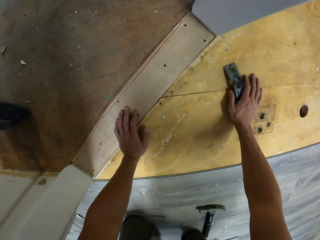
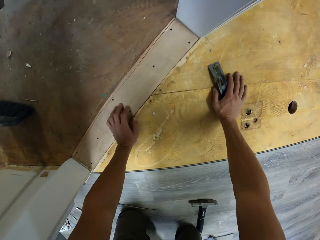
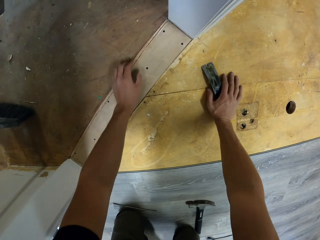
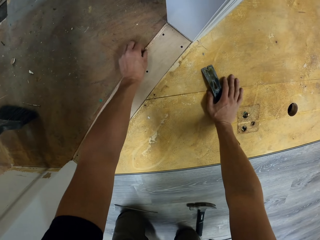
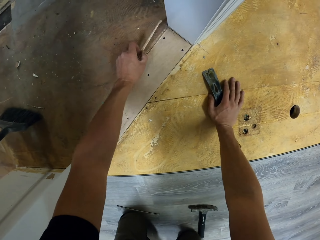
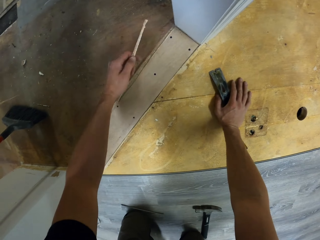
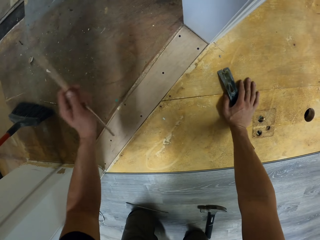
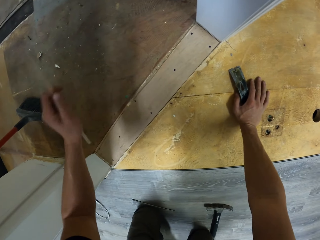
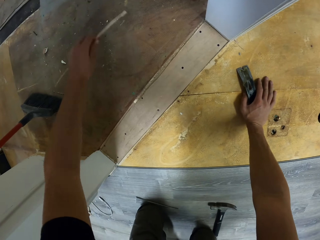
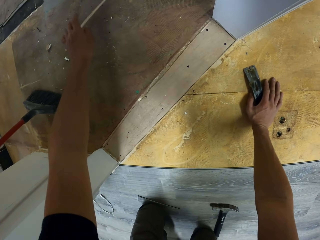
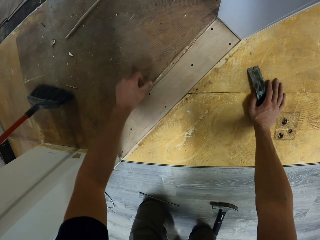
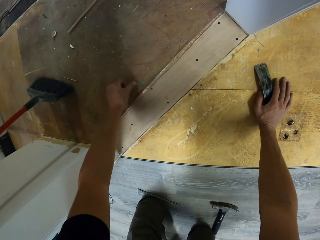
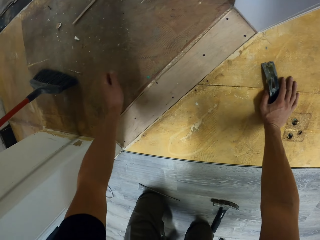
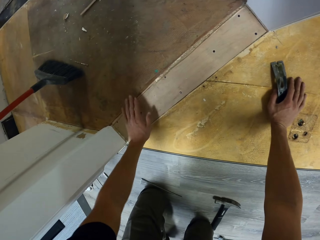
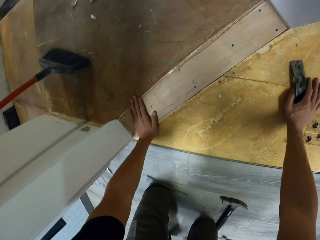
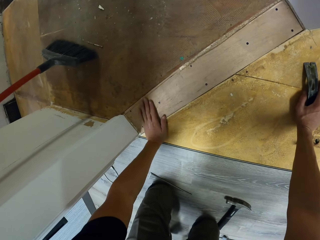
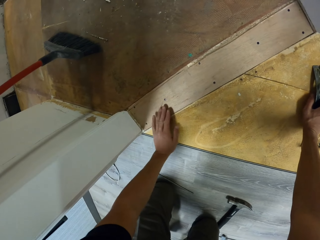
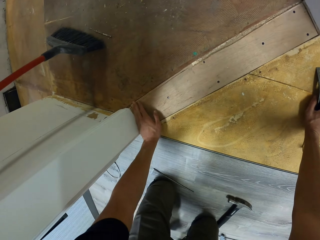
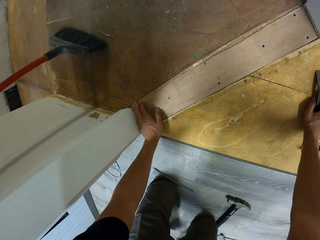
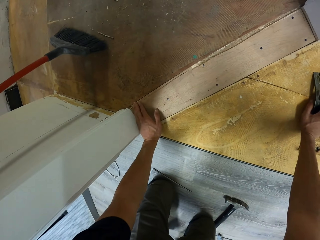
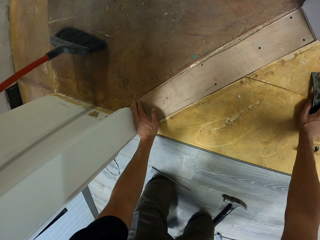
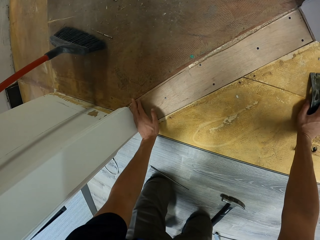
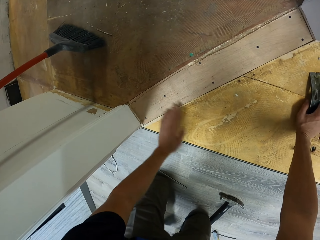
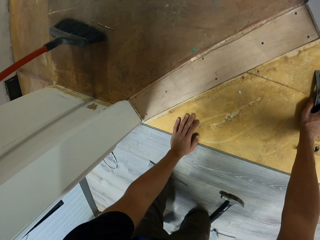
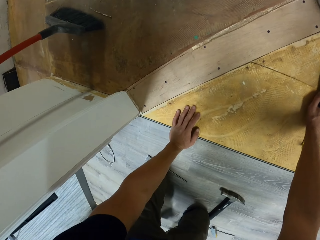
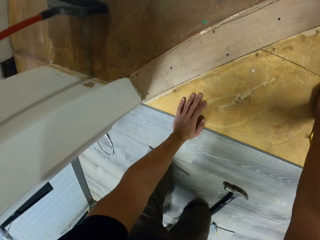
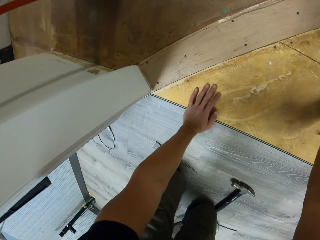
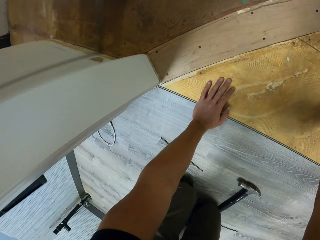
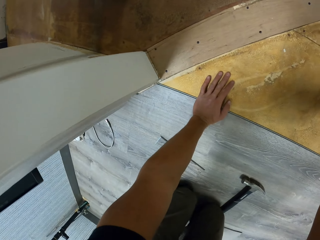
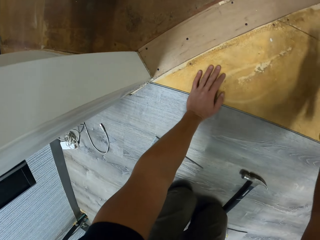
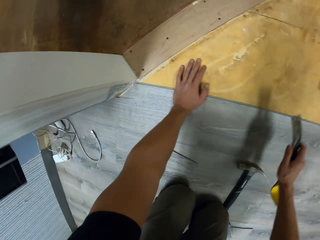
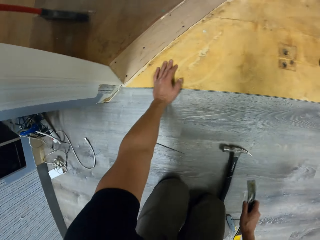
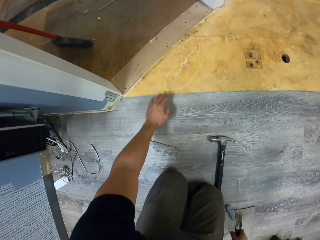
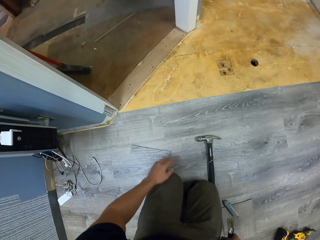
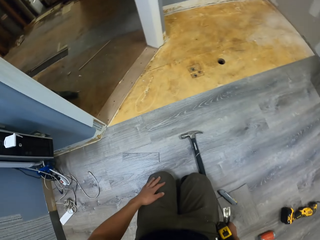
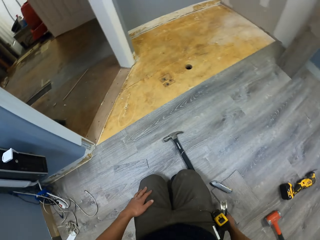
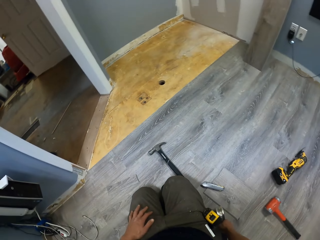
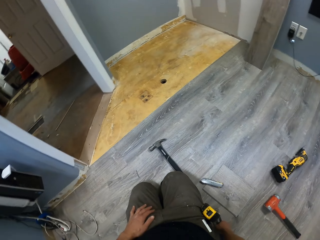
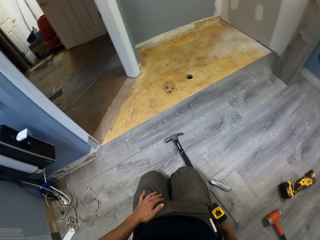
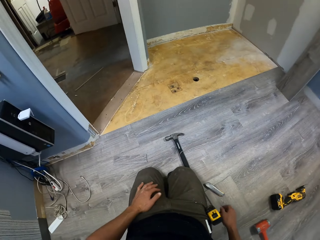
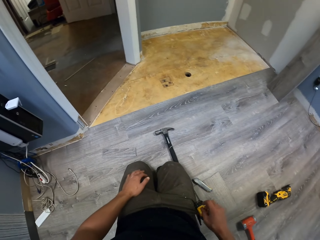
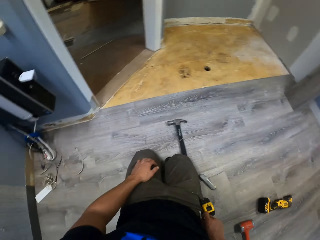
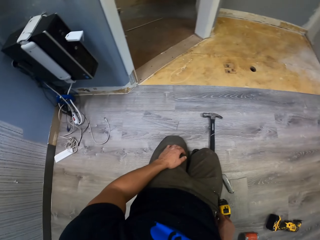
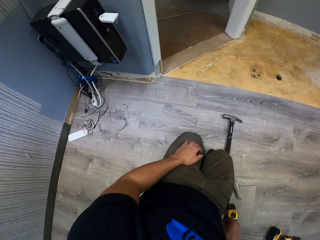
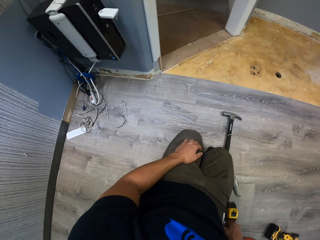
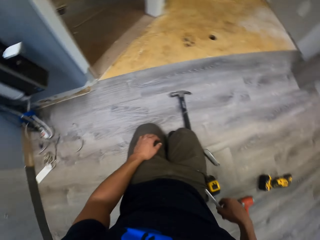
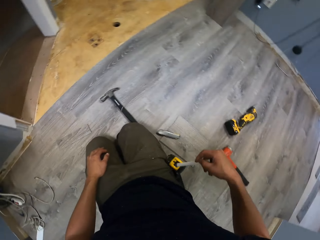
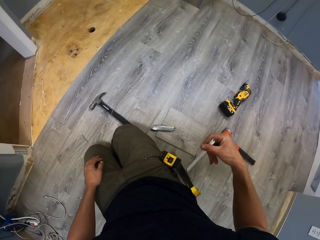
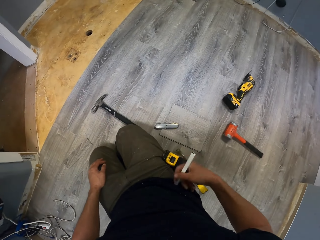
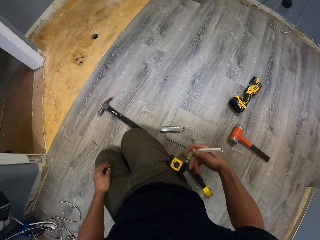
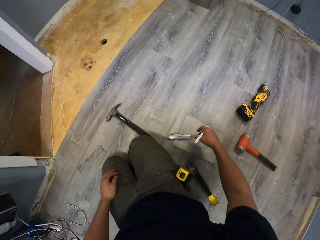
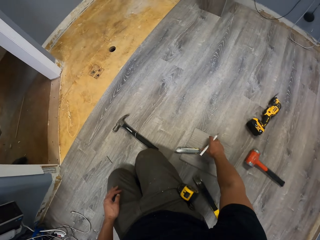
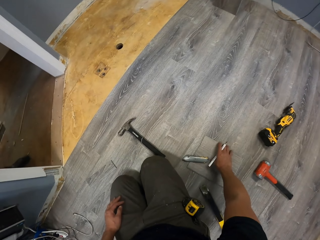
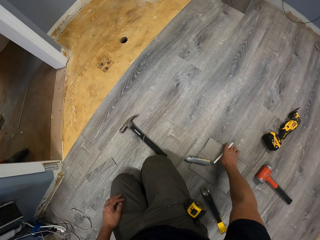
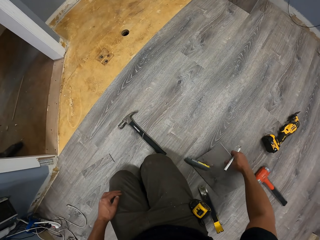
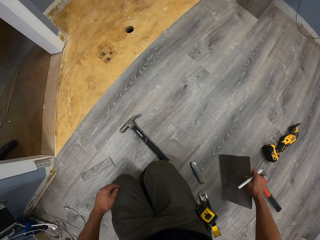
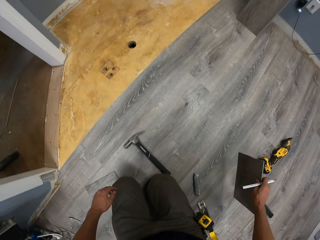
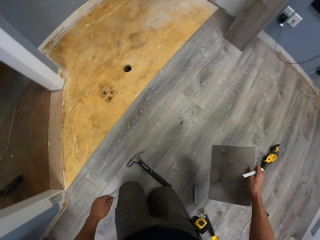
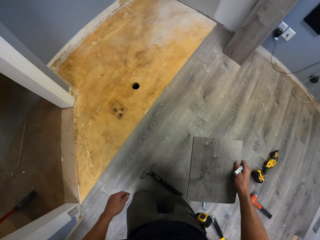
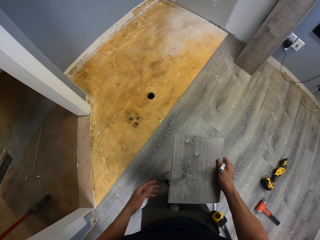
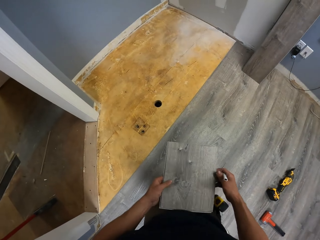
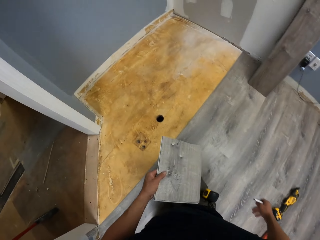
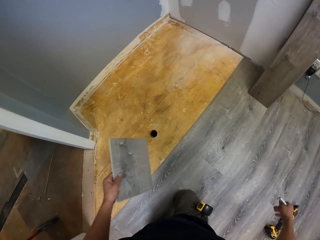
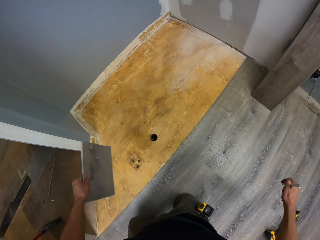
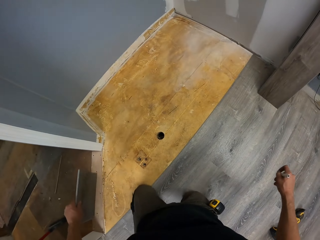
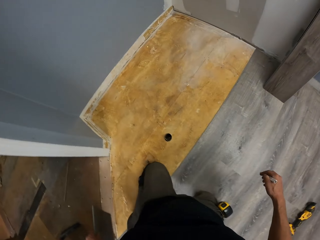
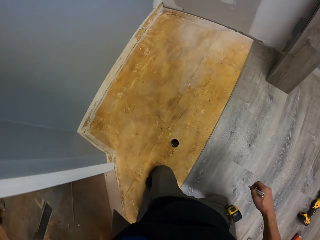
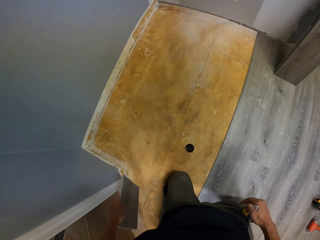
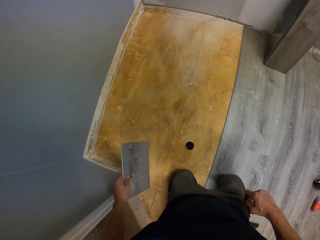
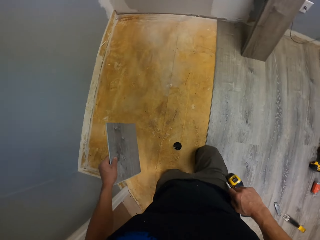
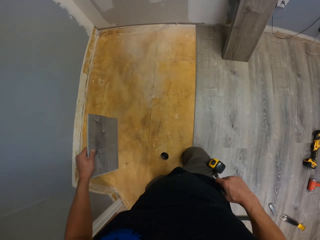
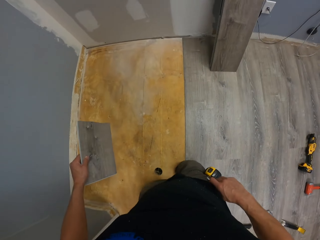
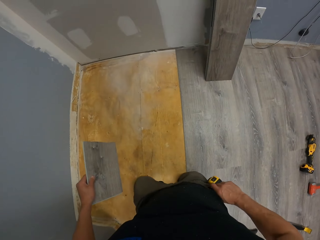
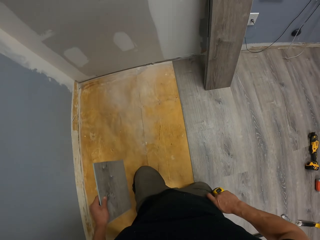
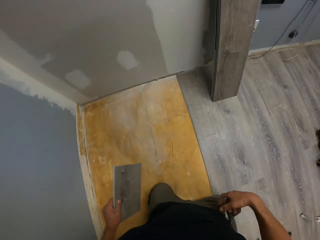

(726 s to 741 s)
The camera wearer throws the piece of wood. They take the piece of wood from the floor.

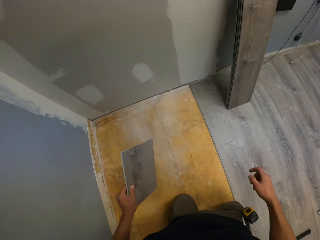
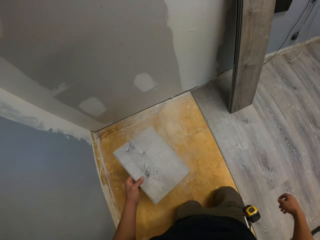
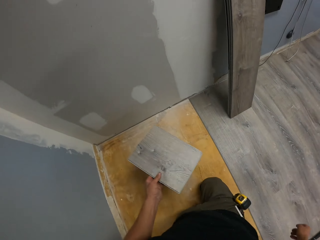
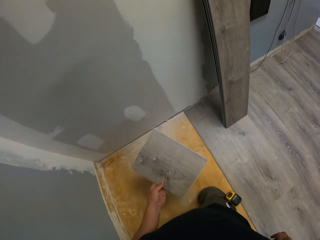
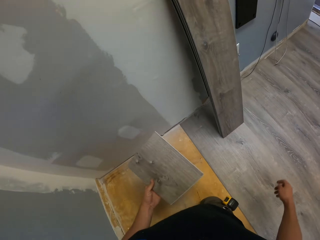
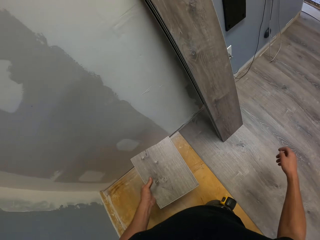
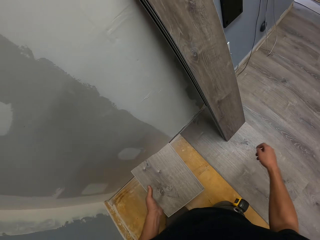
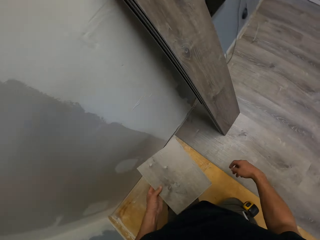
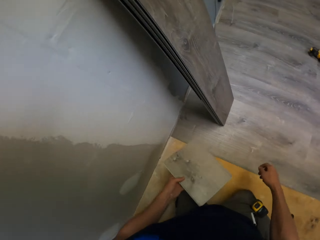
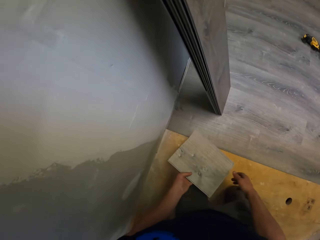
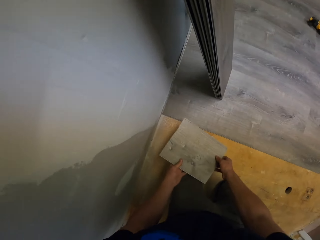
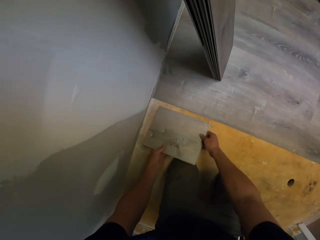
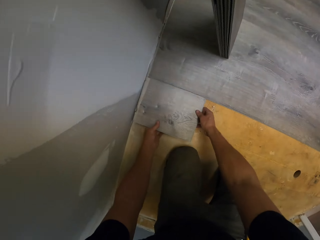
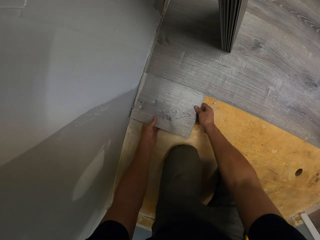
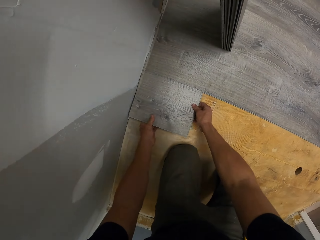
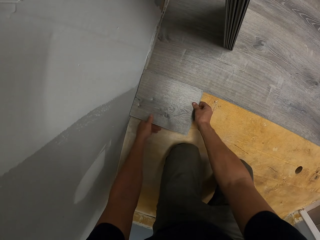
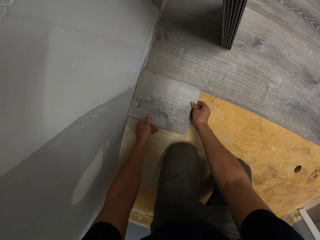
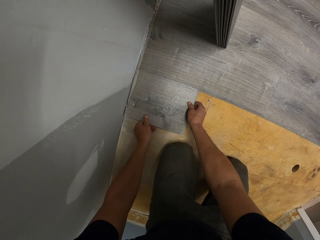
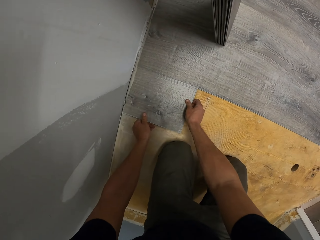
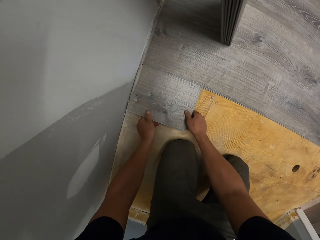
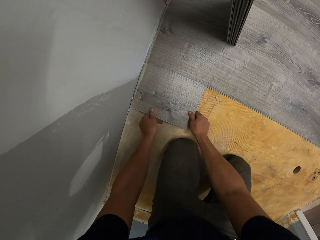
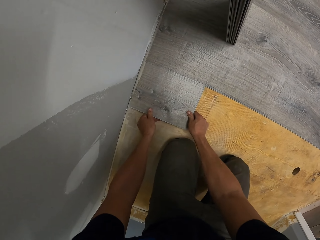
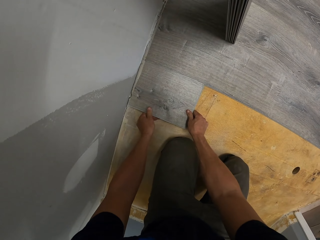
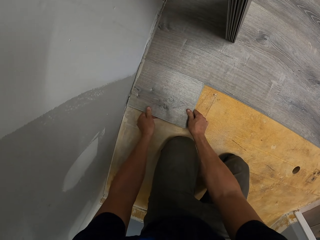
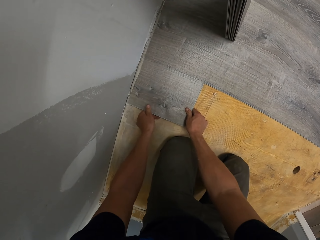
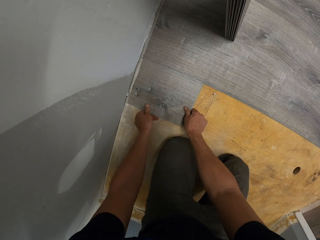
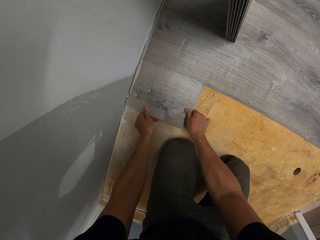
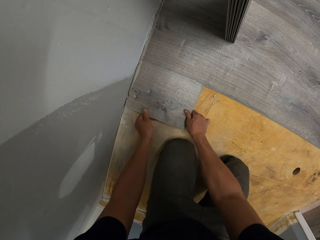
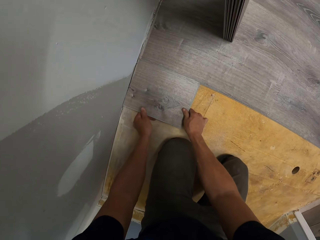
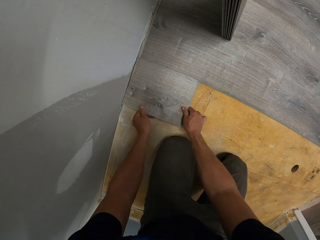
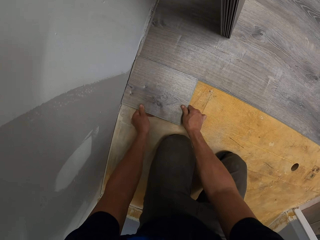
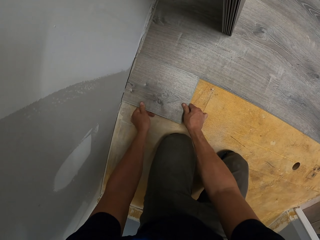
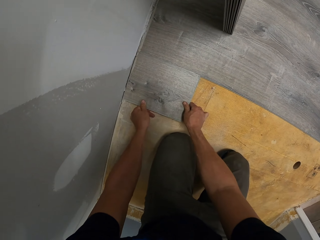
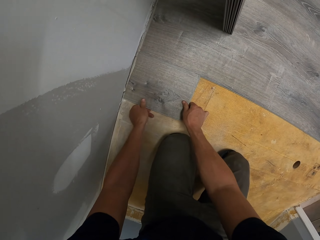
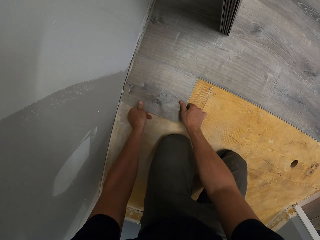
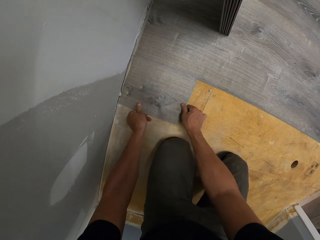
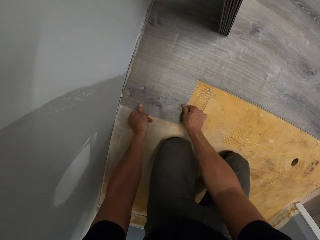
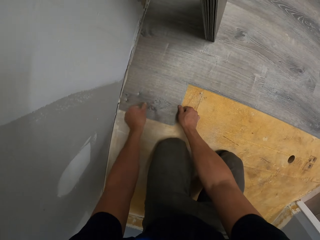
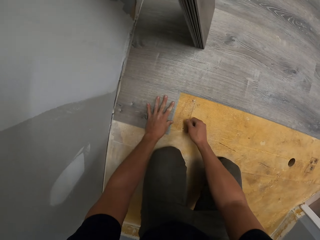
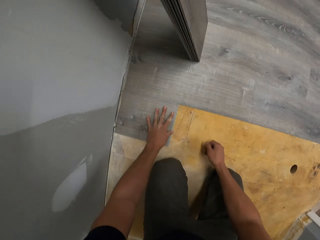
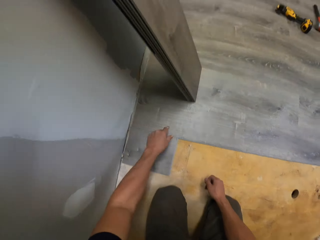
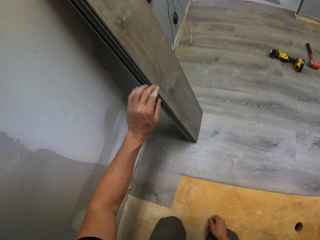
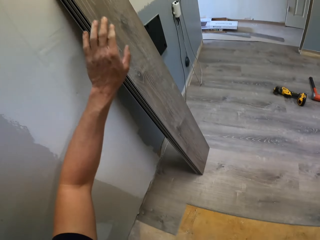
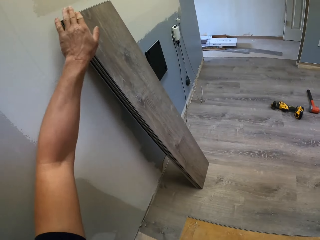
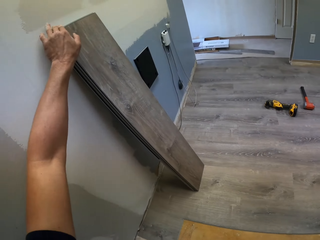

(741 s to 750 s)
The camera wearer fixes the wood on the floor.
